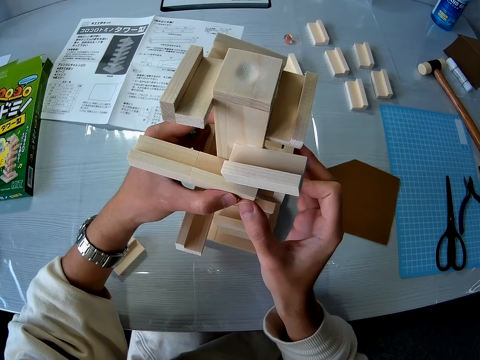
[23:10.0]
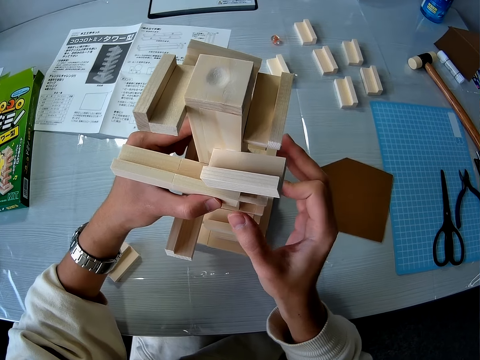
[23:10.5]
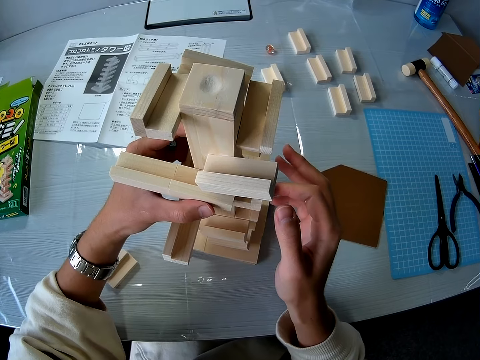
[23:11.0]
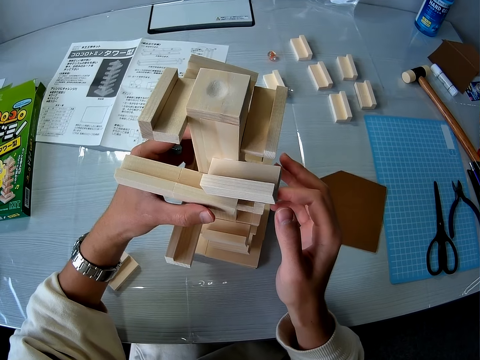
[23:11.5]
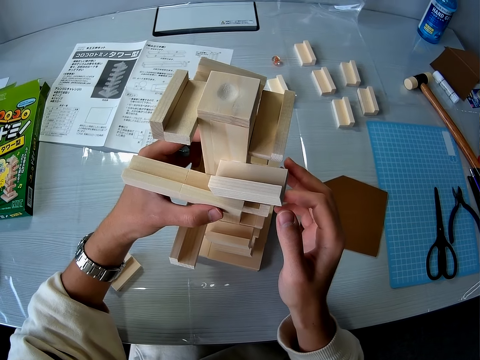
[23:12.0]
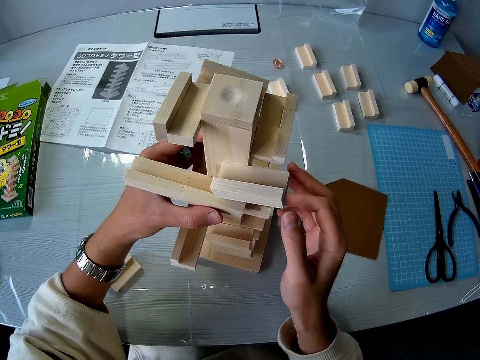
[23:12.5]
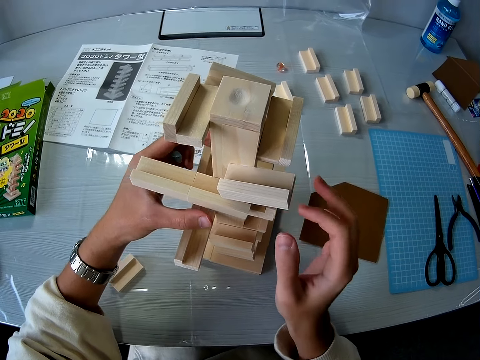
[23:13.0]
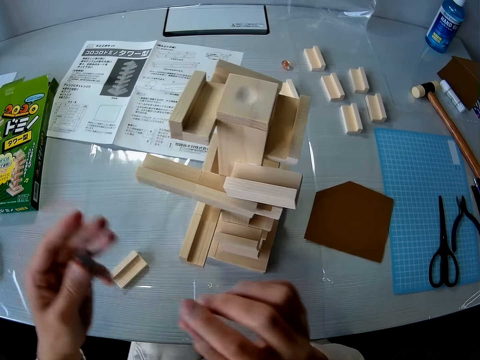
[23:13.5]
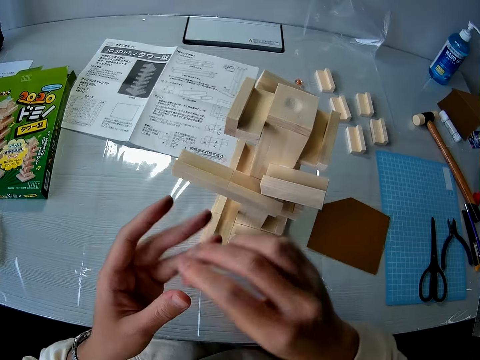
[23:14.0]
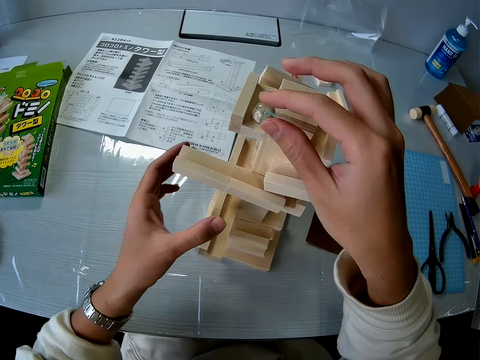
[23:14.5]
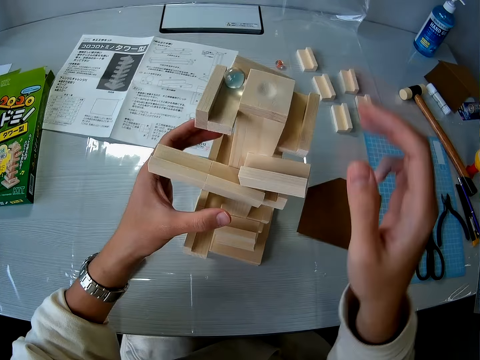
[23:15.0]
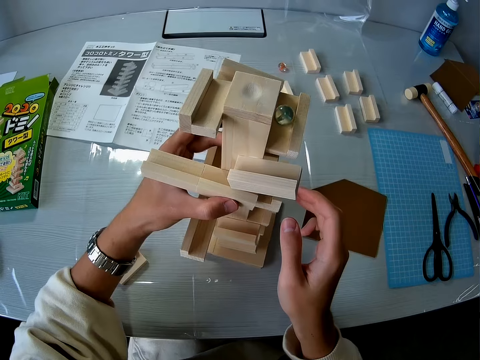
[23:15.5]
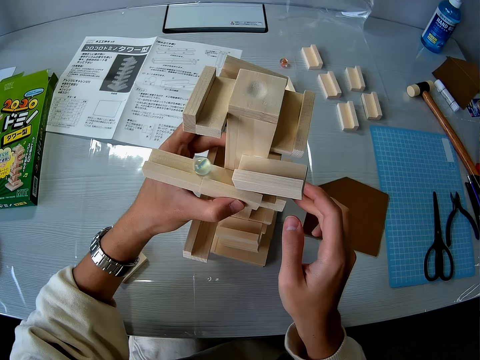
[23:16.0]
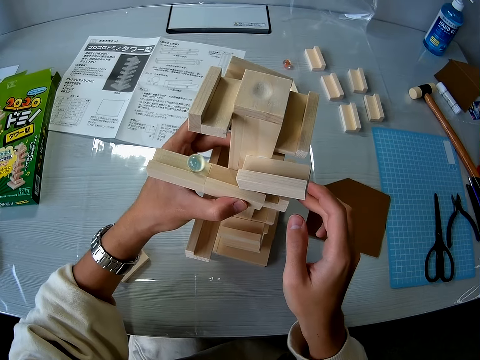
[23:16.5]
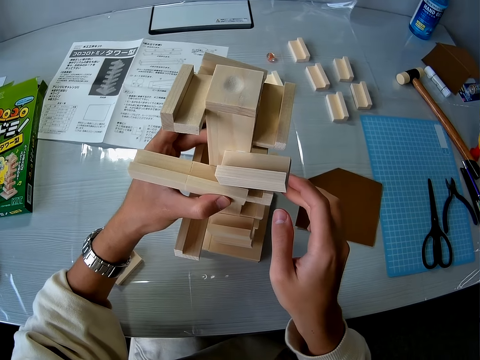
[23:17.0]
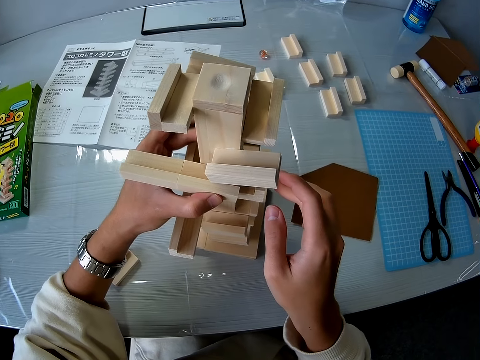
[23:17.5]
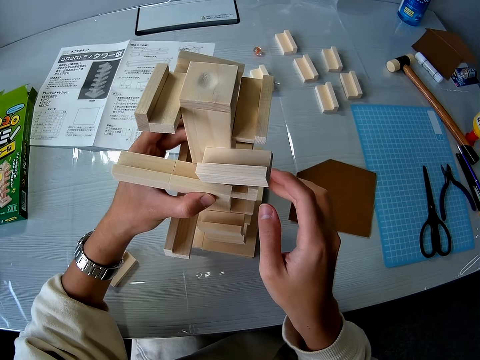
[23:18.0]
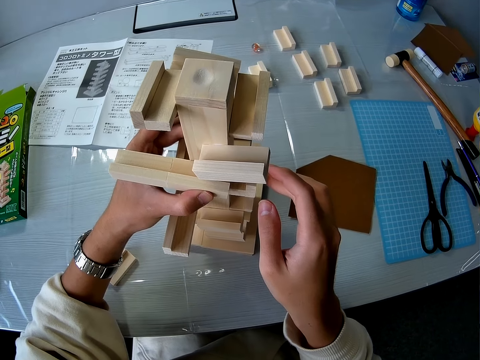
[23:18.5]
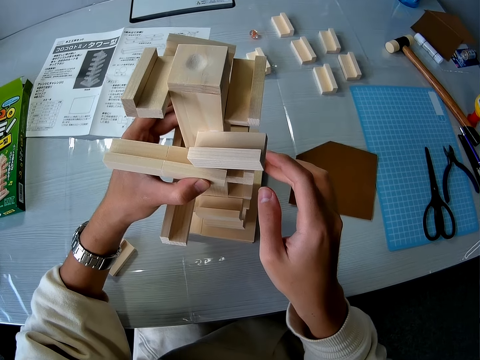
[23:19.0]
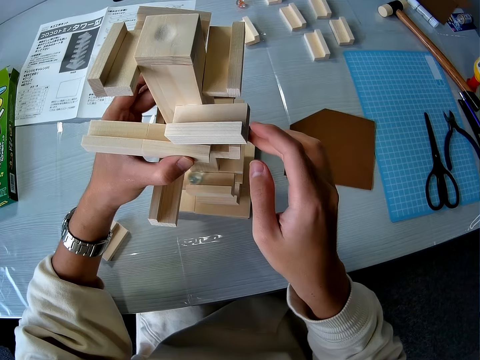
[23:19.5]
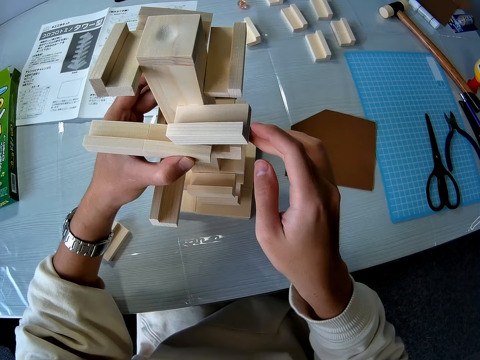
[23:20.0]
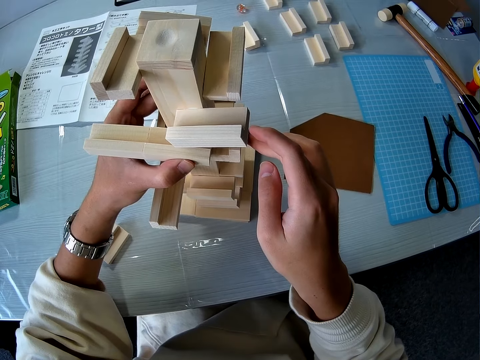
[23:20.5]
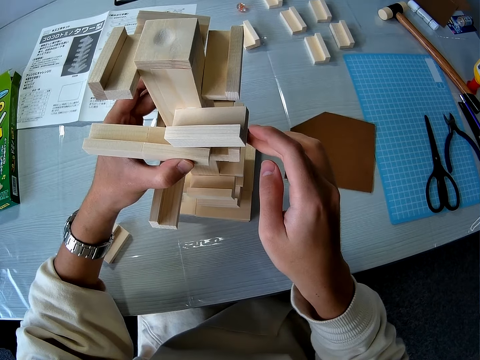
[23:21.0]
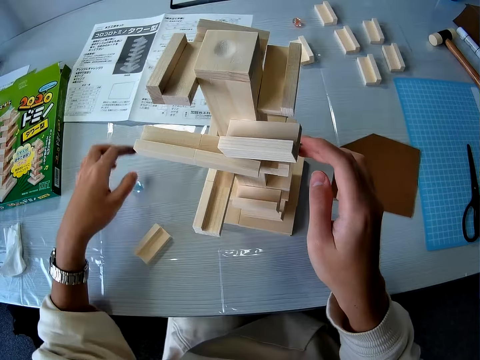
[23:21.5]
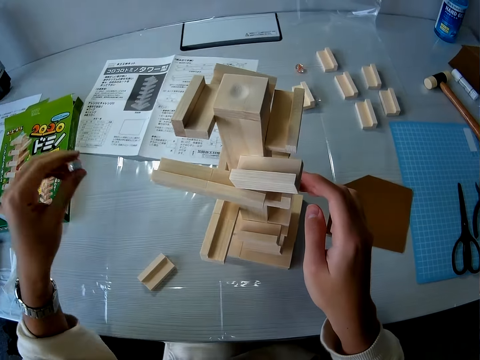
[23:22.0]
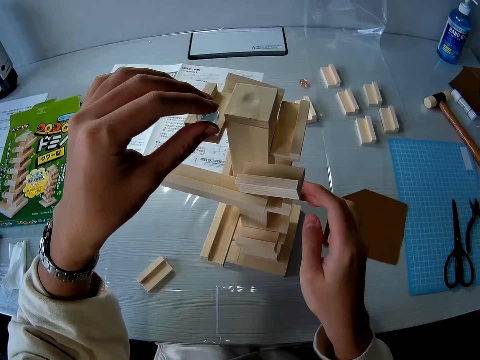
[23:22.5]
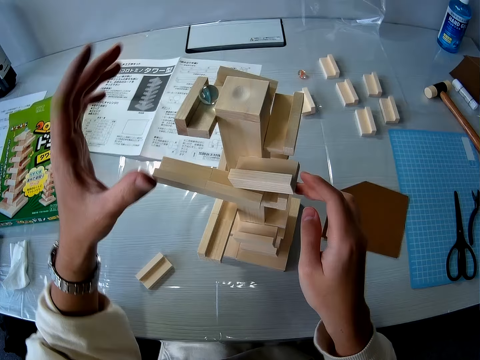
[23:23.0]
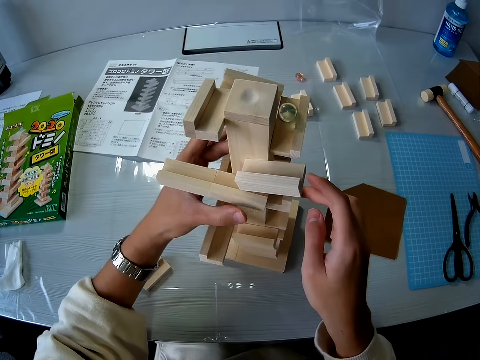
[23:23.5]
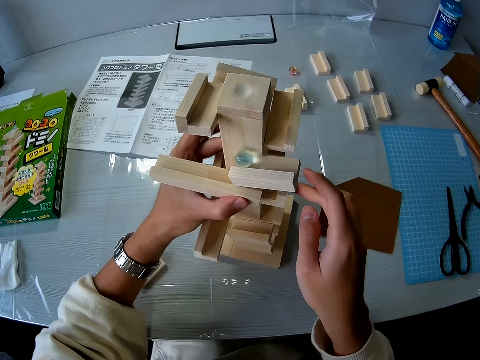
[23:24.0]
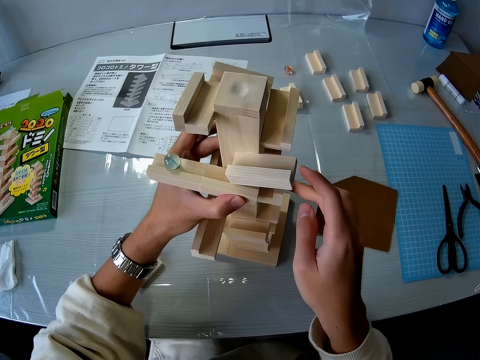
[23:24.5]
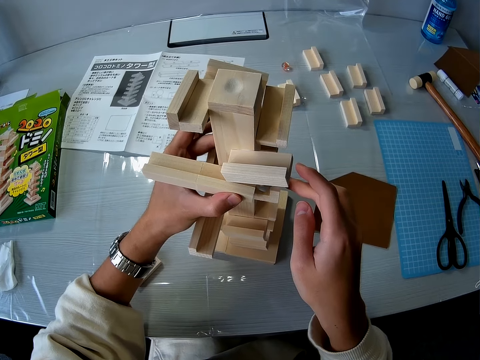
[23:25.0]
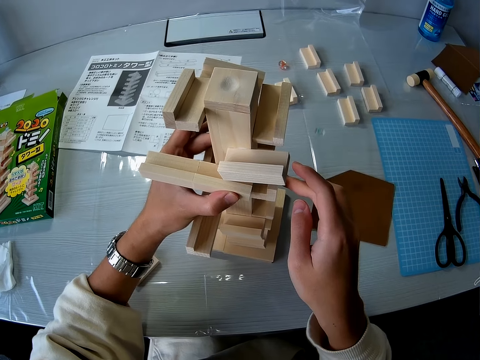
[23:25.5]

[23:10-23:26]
The camera wearer moves hands. He transfers the glass ball from his left hand to his right hand. He releases the glass ball on the wooden model or marble maze pyramid. He holds the marble maze pyramid. He picks up the glass ball from the table. He releases the glass ball on the wooden model.

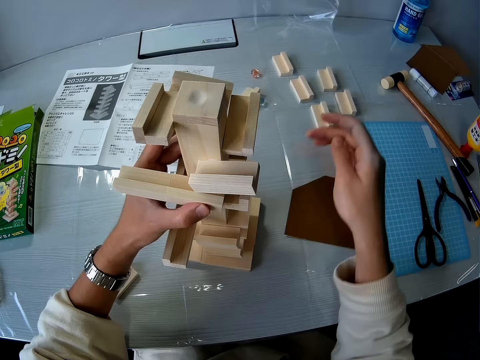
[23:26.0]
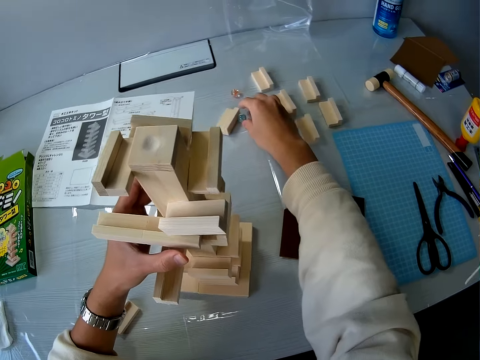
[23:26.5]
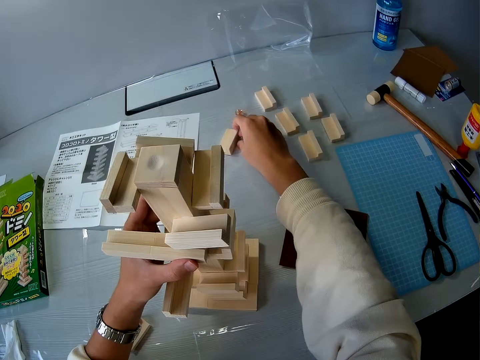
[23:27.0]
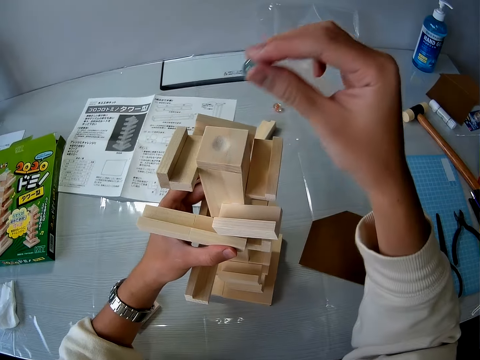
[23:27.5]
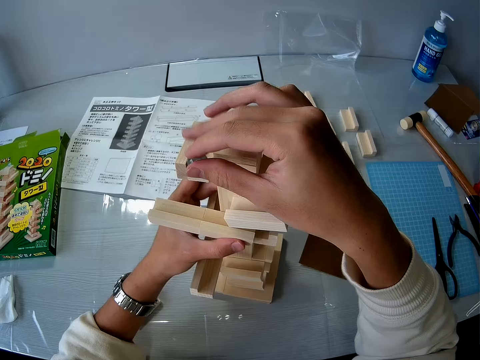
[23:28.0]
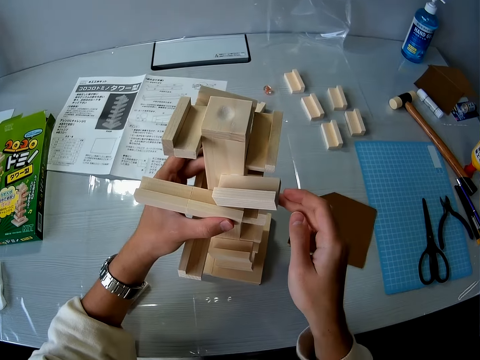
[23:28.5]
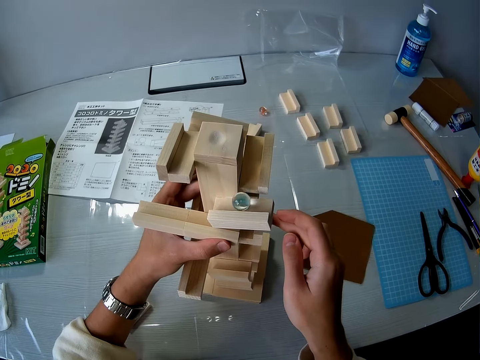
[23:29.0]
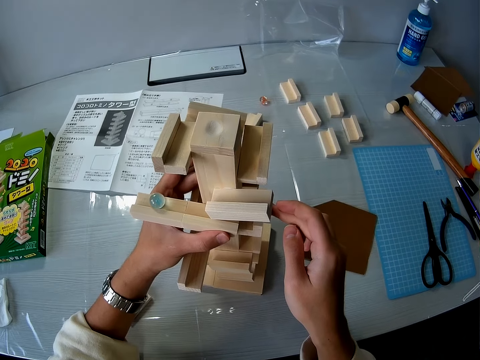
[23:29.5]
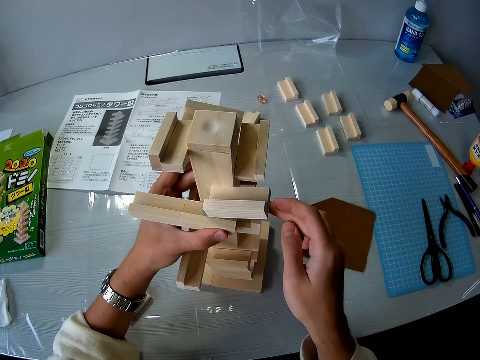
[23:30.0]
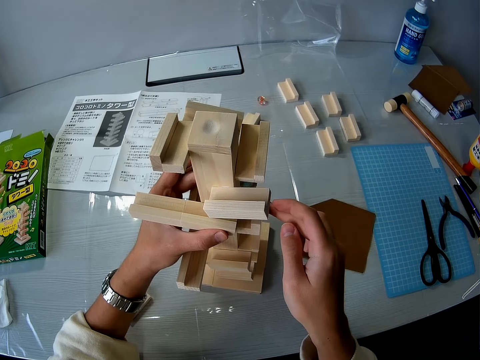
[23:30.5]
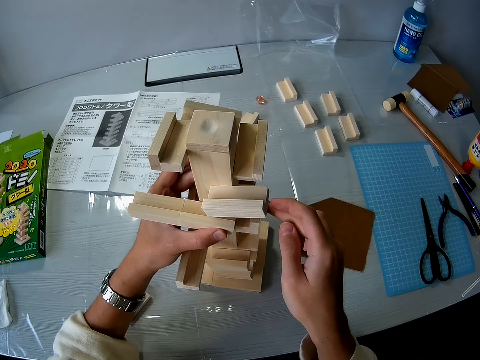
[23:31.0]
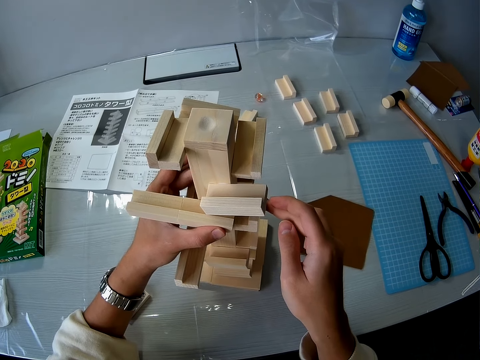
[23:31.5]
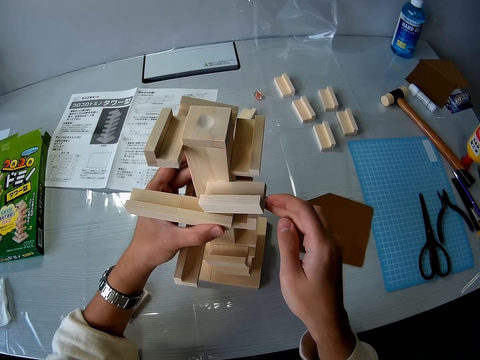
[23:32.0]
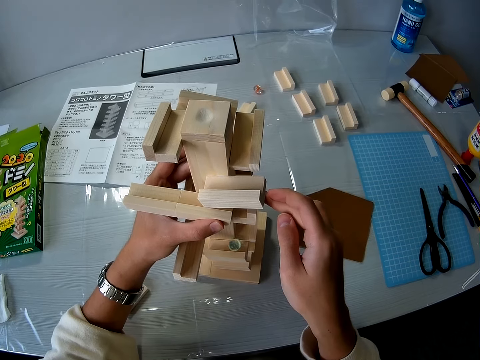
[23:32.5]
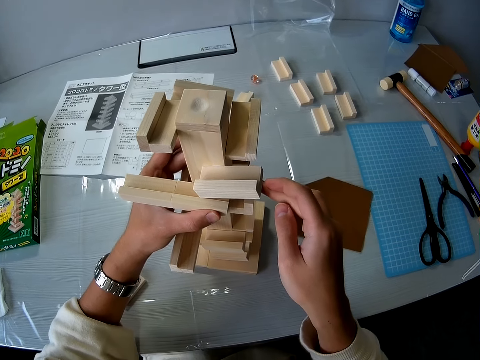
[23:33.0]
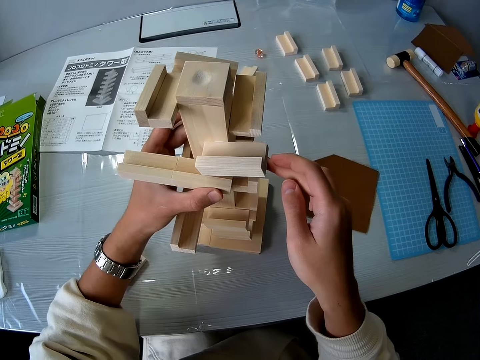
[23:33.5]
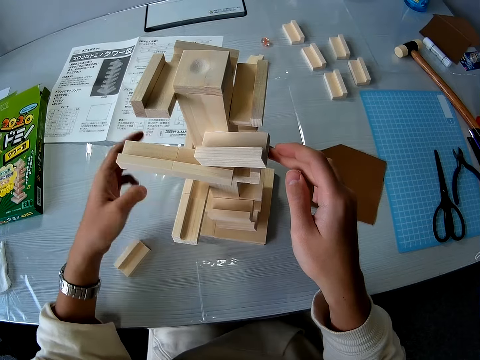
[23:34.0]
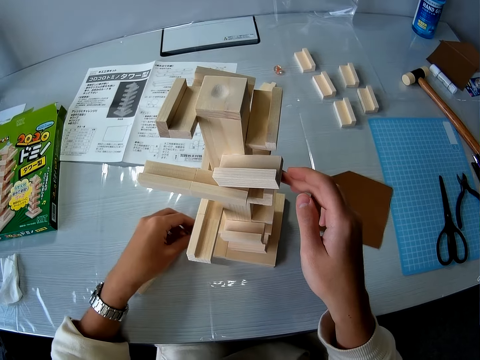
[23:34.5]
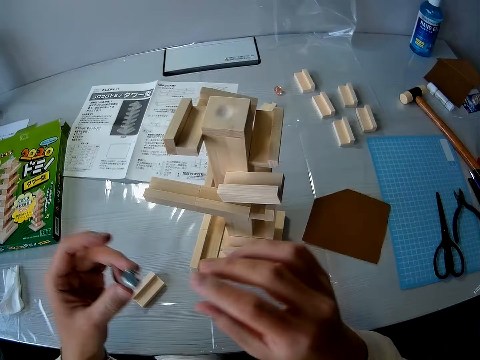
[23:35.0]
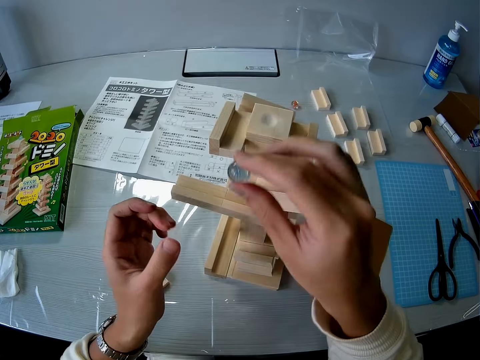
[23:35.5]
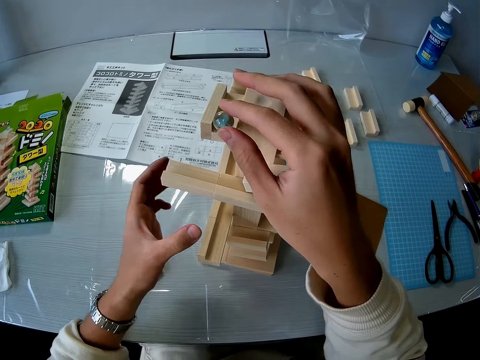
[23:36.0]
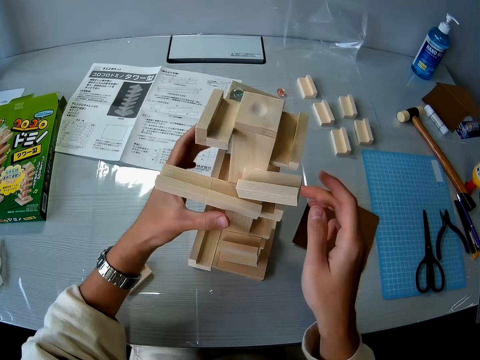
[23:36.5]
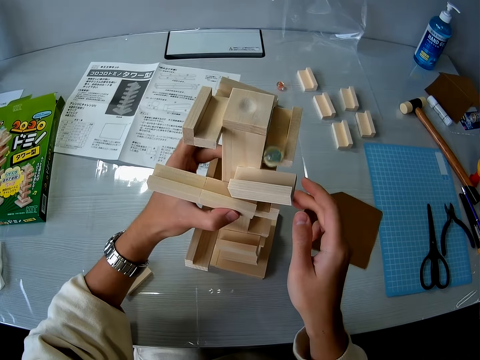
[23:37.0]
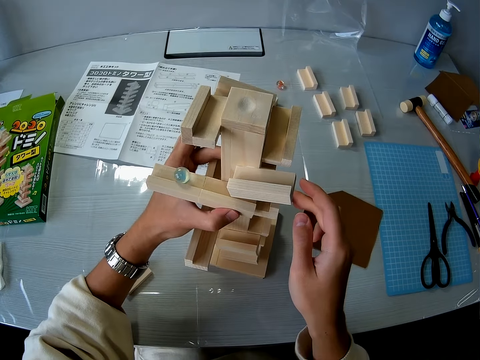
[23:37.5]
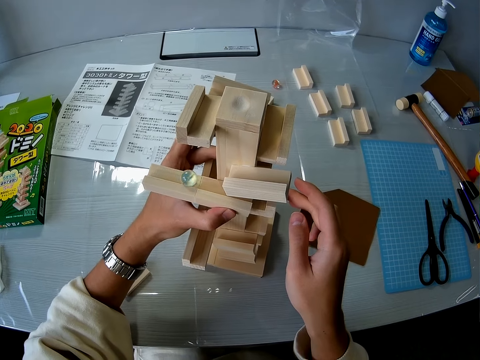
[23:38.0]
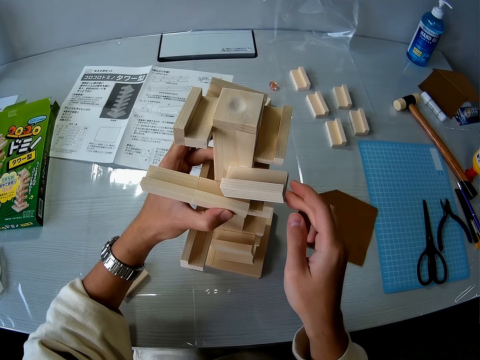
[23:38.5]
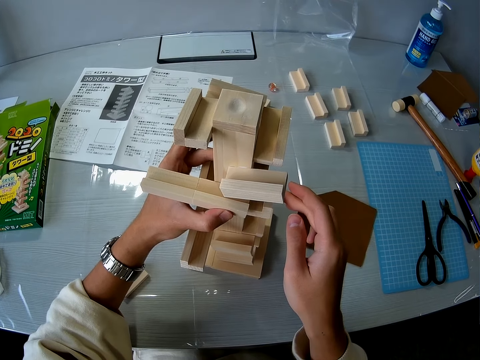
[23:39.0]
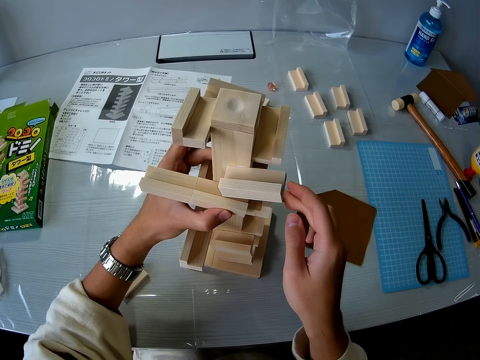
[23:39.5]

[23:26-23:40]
The camera wearer picks up the glass ball from the table. He releases the glass ball on the wooden model or marble maze pyramid. He holds the marble maze pyramid. He picks up the glass ball from the table. He transfers the glass ball from his left hand to his right hand. He releases the glass ball on the wooden model.
